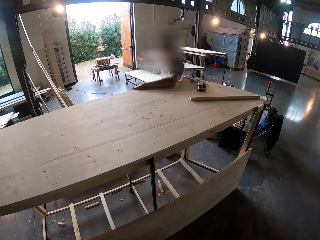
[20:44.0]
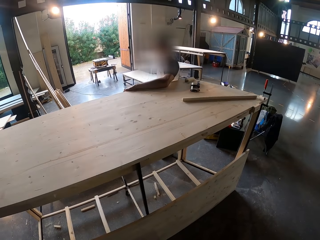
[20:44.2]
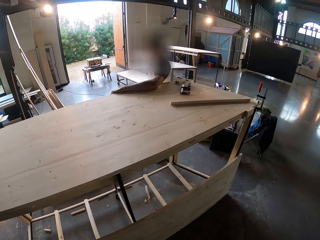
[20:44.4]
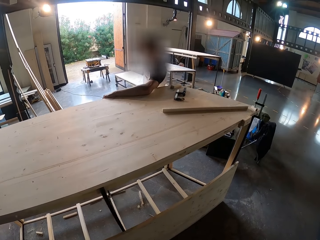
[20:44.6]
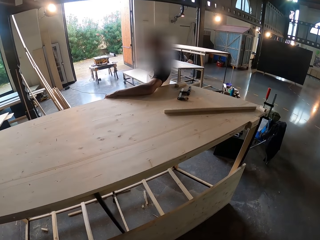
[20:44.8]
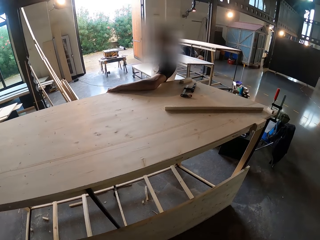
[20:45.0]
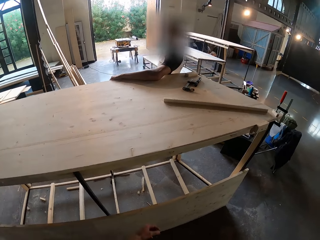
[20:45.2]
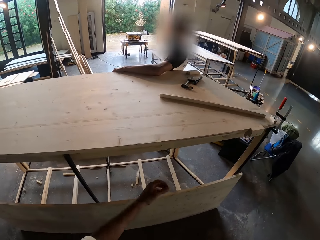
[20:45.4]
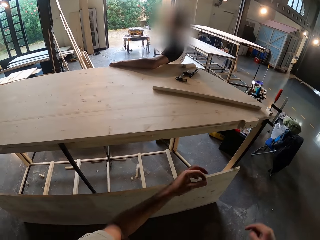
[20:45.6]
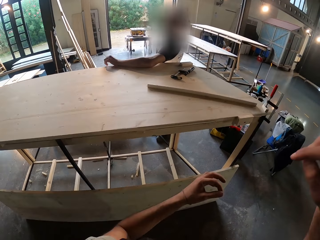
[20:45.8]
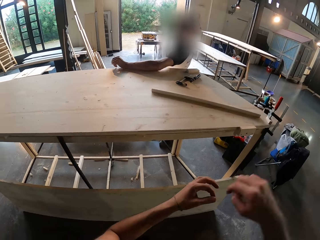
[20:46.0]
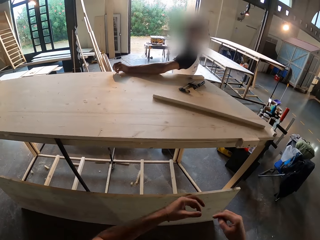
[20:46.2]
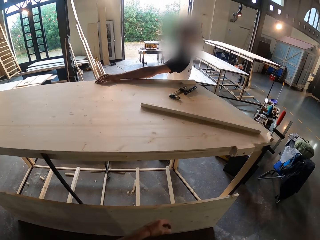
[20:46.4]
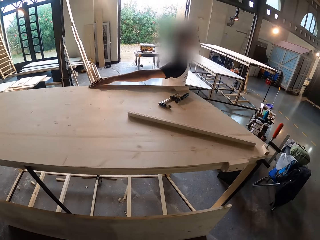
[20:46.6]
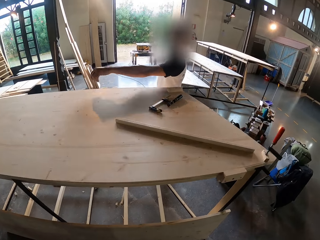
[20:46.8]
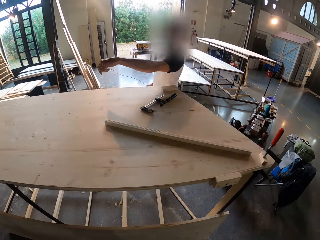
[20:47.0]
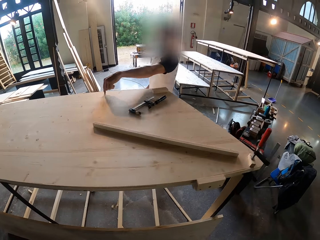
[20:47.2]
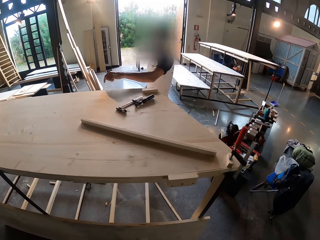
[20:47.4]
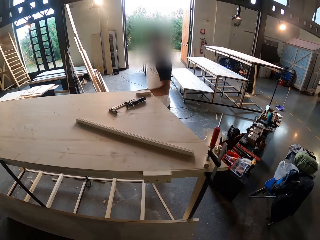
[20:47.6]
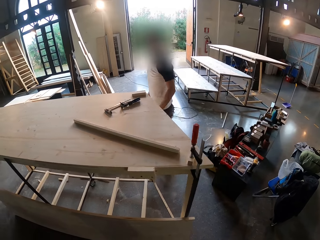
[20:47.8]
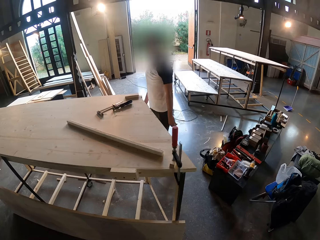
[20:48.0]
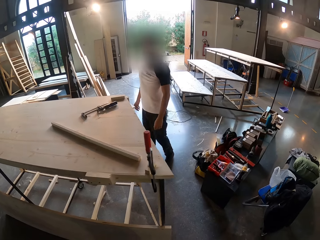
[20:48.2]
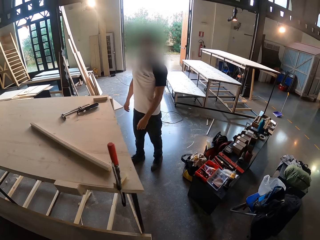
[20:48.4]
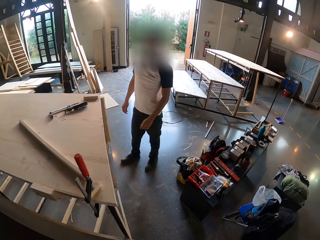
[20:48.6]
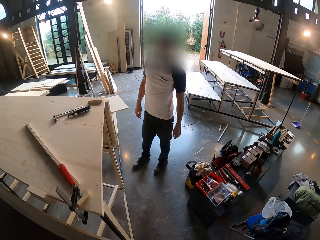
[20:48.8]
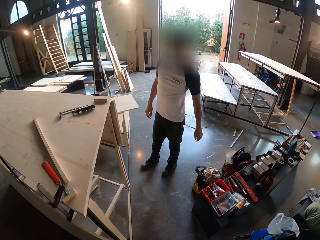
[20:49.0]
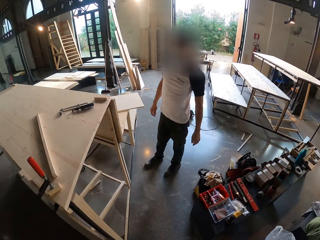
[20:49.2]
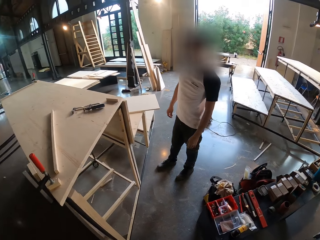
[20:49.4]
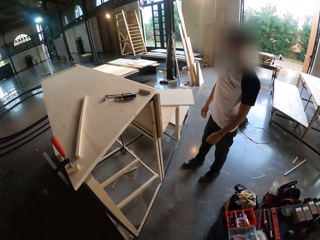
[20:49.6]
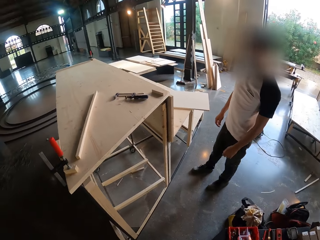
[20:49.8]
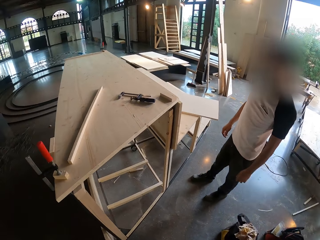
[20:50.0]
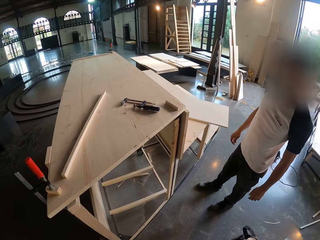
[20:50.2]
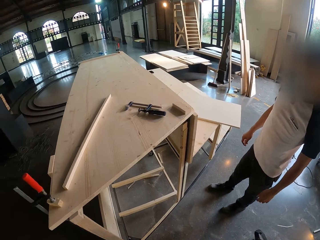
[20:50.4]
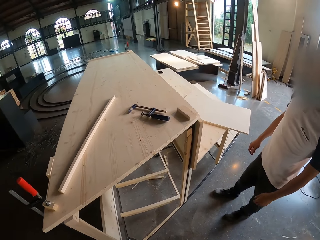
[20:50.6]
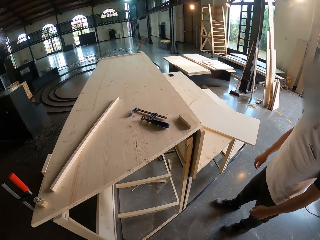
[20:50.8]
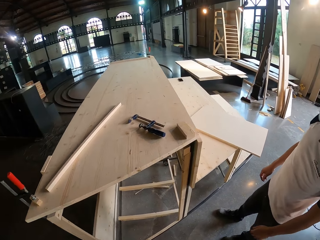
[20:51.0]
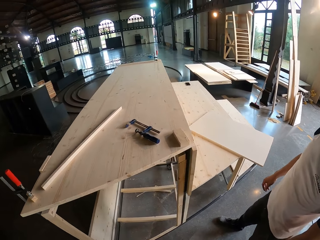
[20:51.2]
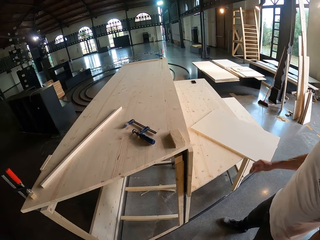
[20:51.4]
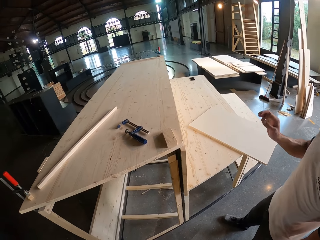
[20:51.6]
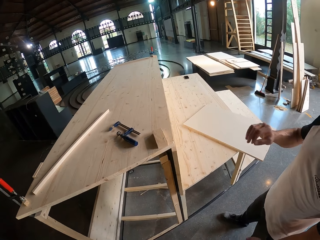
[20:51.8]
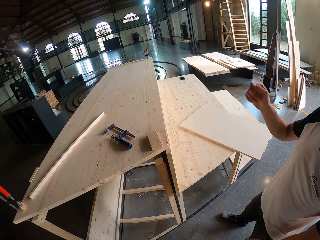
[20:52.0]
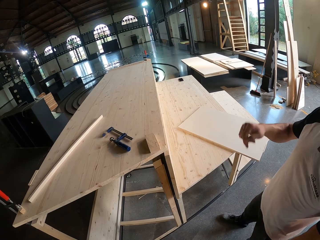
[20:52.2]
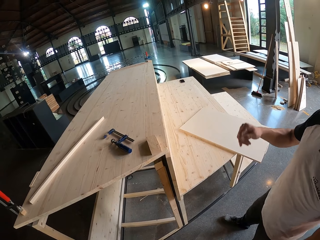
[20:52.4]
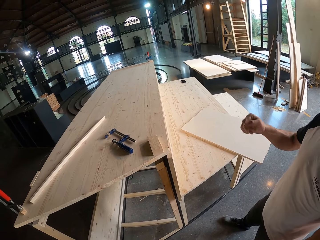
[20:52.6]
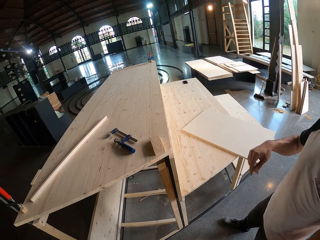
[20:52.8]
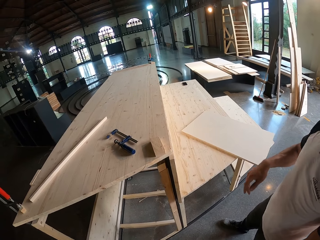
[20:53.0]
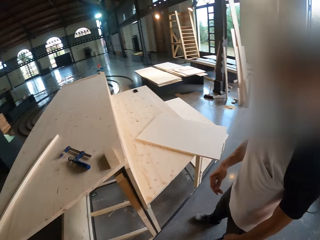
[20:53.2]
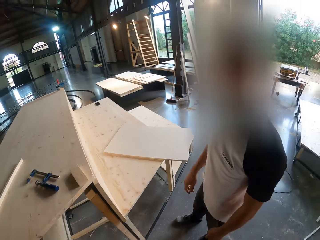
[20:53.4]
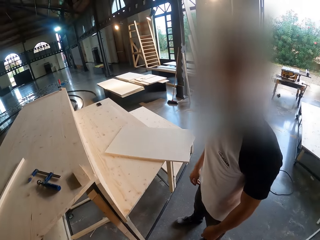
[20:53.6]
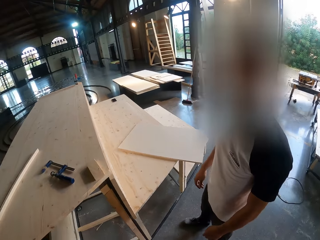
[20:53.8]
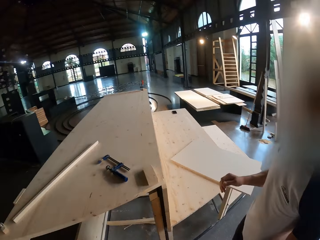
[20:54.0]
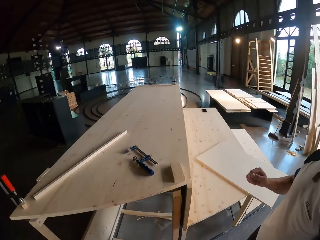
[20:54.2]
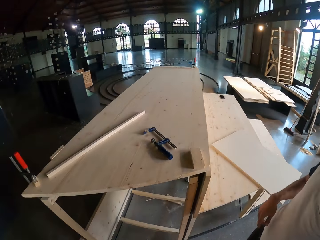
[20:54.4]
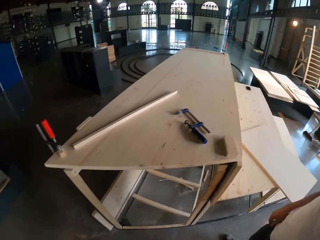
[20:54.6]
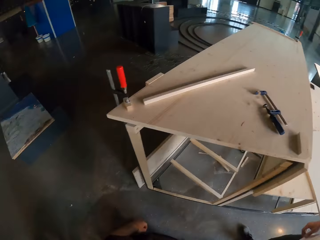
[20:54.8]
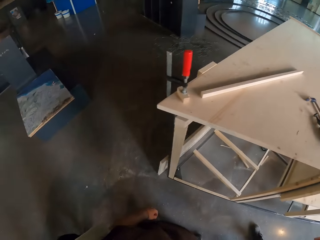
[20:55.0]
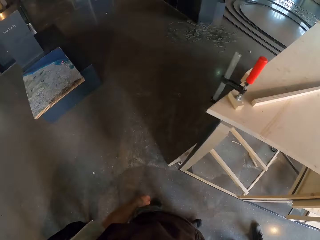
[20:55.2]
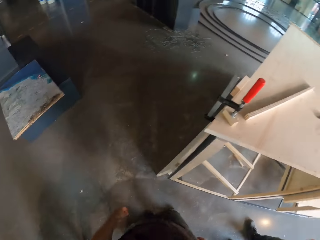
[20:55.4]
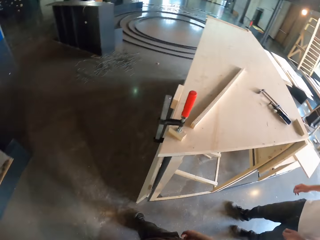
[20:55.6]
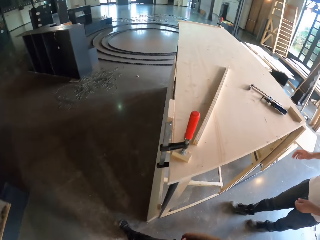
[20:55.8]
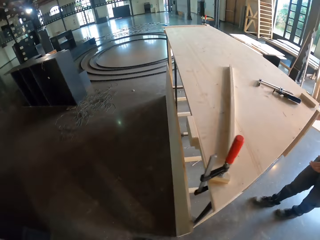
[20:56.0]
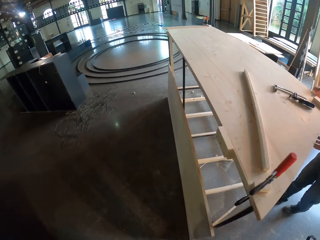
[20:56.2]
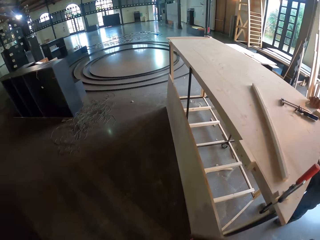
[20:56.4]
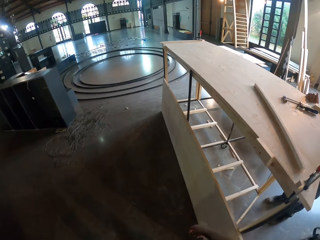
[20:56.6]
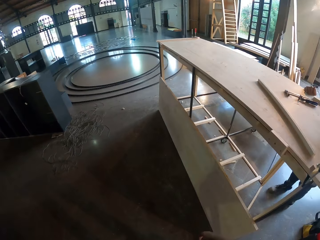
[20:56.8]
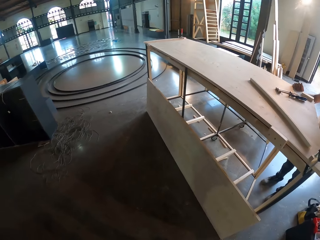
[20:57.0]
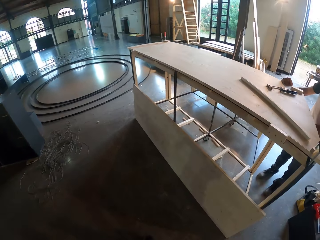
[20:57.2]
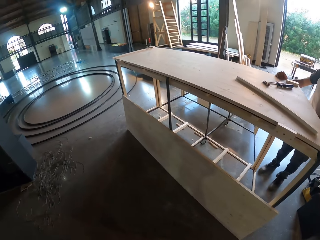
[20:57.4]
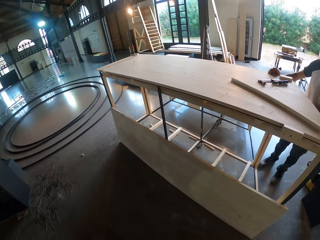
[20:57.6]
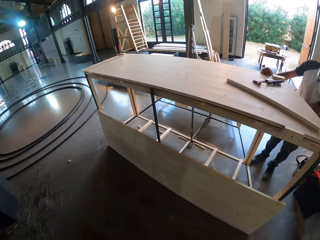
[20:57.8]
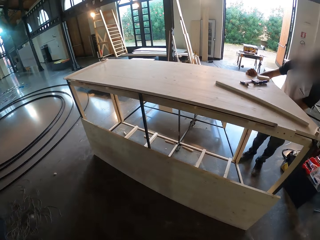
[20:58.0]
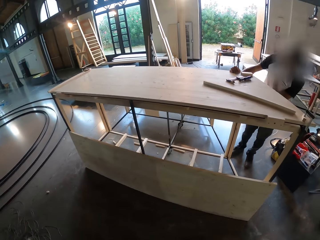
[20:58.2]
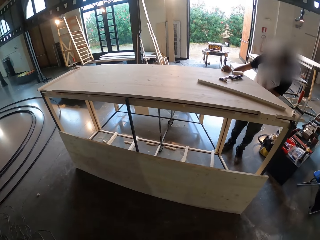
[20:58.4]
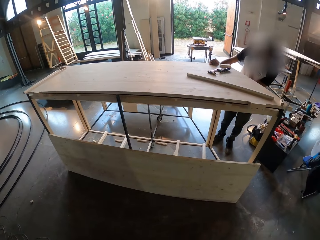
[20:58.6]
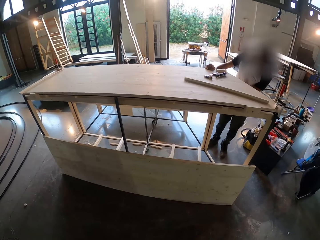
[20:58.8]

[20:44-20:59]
The camera wearer walks beside the table. They move the hands. A man puts the hand on the table. The camera wearer walks toward the man. The man moves the hand. The camera wearer looks at the man. They walk beside the table. The man places his right hand on the bench.

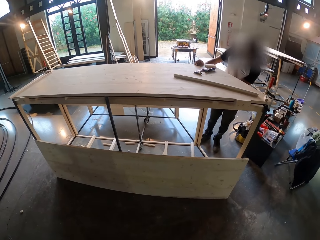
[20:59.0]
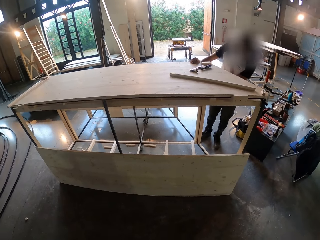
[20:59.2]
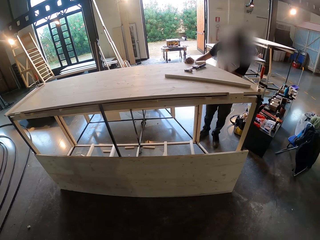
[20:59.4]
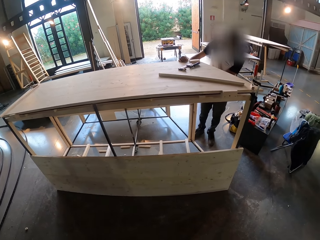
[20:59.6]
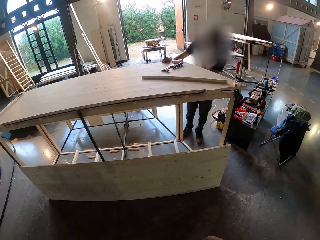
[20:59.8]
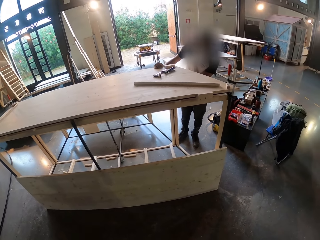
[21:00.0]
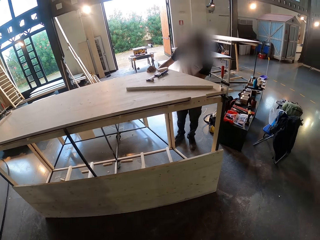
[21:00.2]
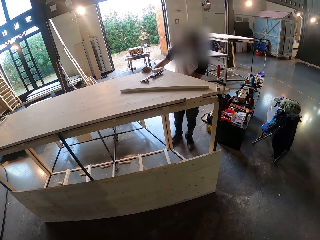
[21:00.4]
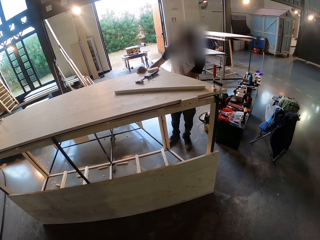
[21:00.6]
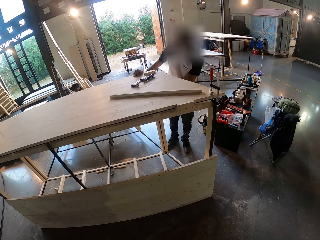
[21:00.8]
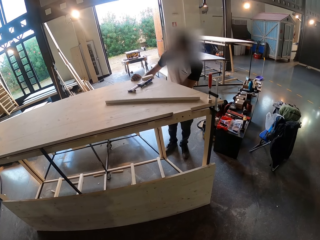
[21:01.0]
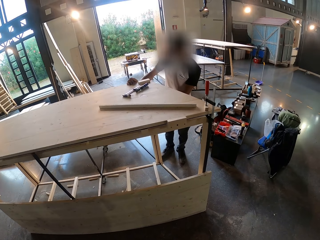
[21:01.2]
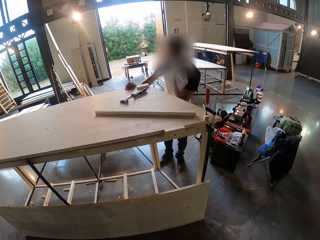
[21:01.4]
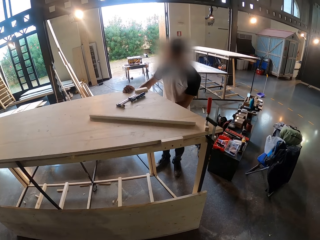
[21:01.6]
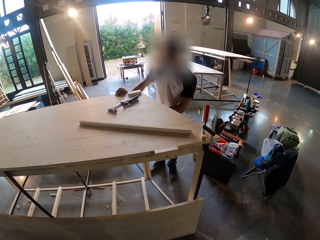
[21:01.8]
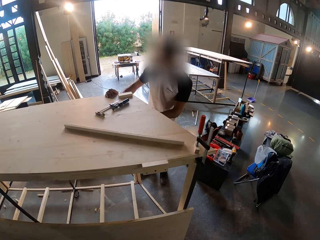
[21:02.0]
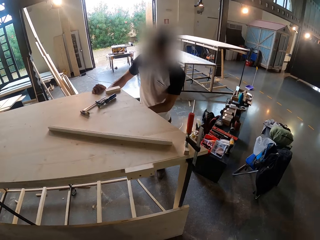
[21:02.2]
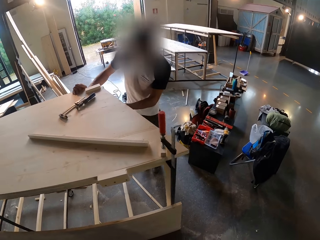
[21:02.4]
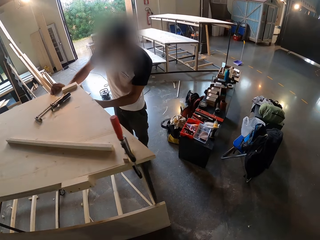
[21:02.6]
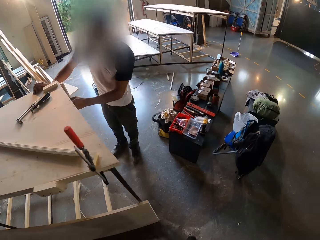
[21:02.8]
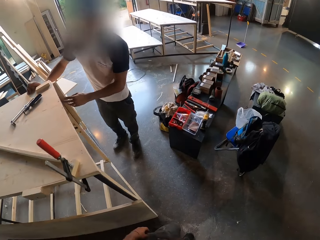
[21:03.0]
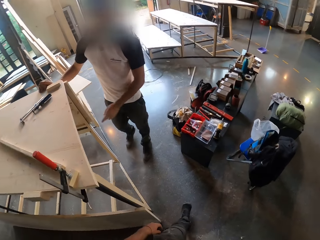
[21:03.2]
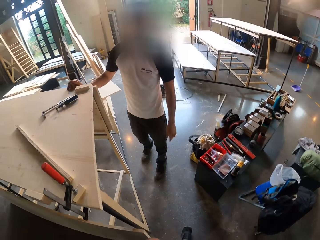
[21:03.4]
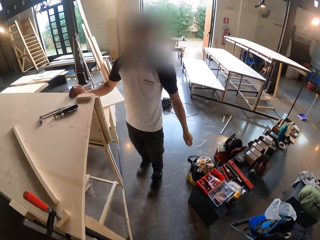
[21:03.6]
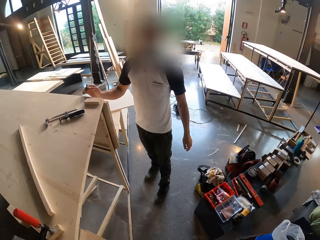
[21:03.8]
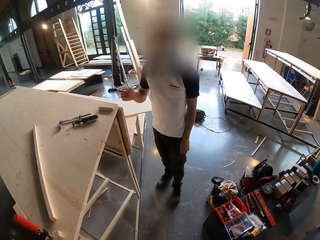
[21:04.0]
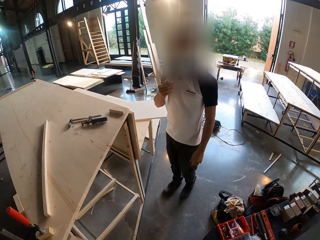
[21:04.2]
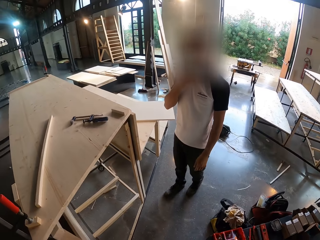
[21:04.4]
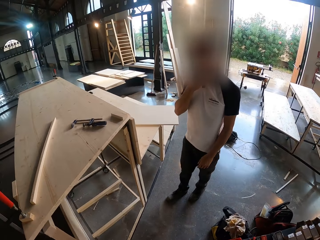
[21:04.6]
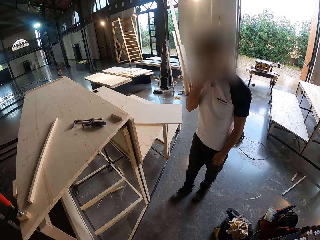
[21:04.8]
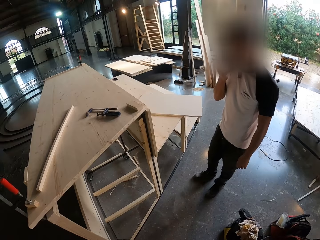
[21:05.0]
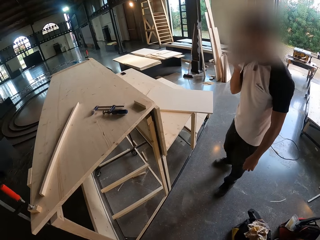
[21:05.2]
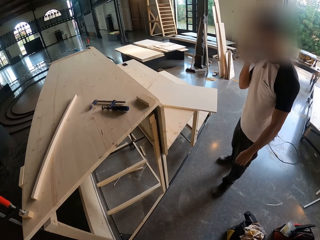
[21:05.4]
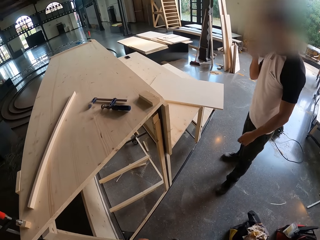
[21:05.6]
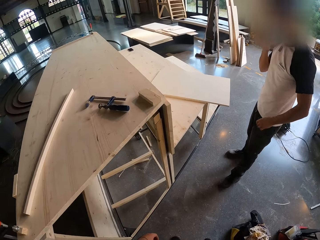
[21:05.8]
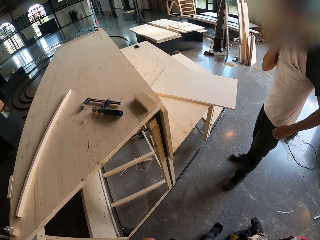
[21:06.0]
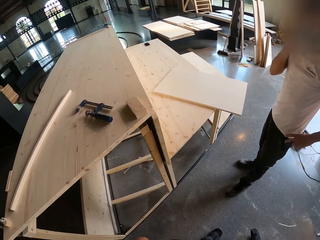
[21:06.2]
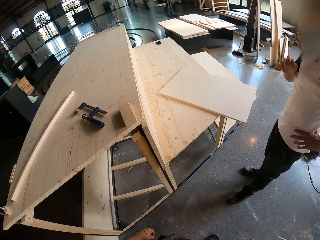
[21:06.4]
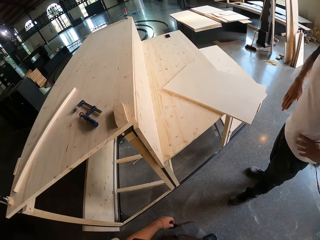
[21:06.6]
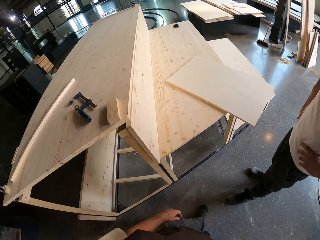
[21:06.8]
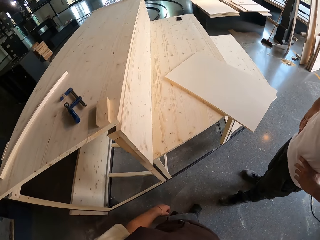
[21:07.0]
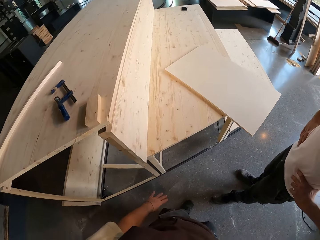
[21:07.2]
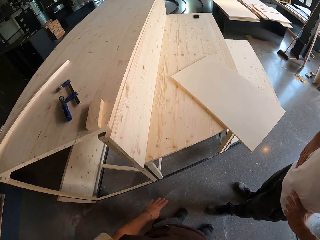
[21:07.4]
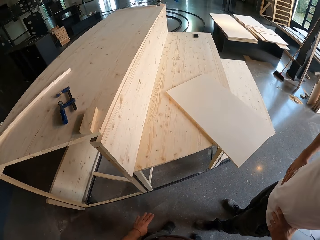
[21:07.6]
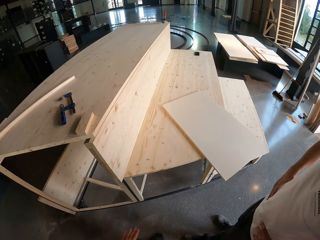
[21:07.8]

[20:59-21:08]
The camera wearer looks at the table. They walk toward the man. The man touches his face with his right hand. The man holds the waist.
